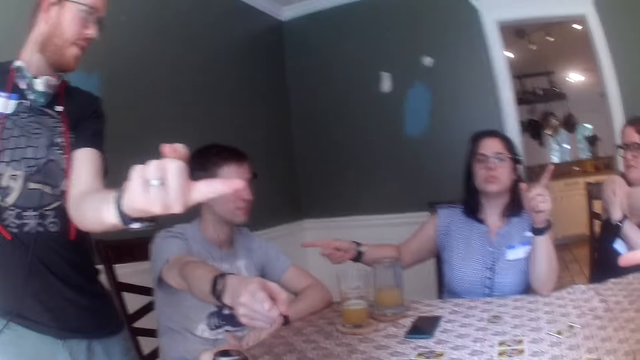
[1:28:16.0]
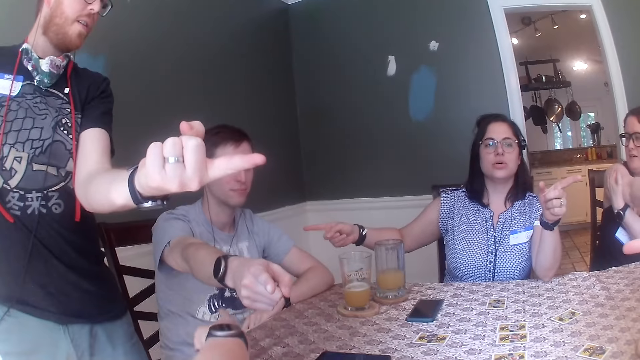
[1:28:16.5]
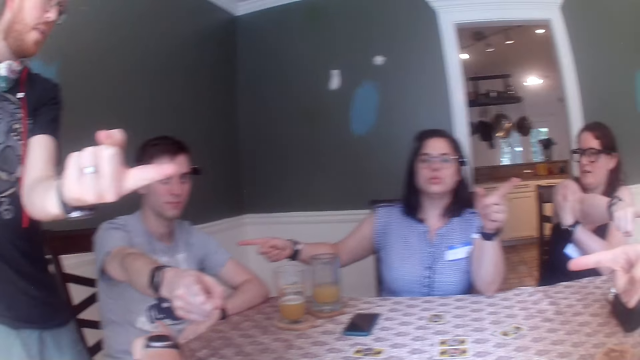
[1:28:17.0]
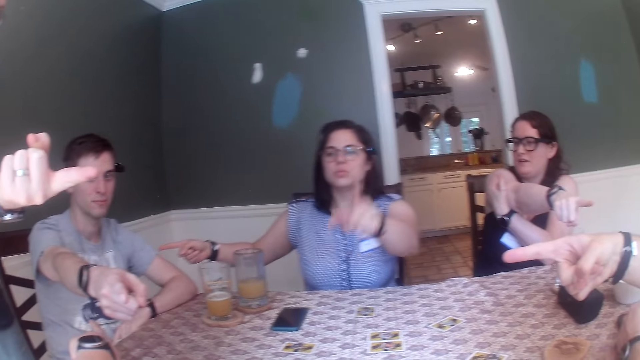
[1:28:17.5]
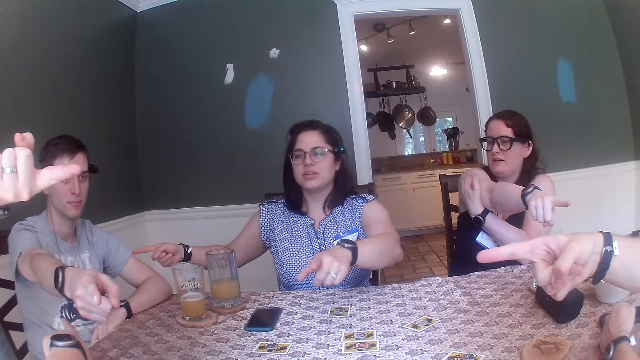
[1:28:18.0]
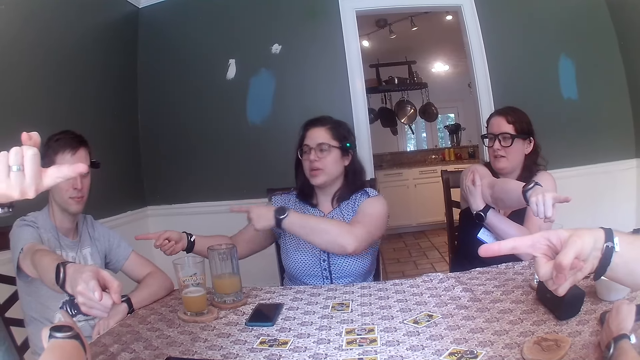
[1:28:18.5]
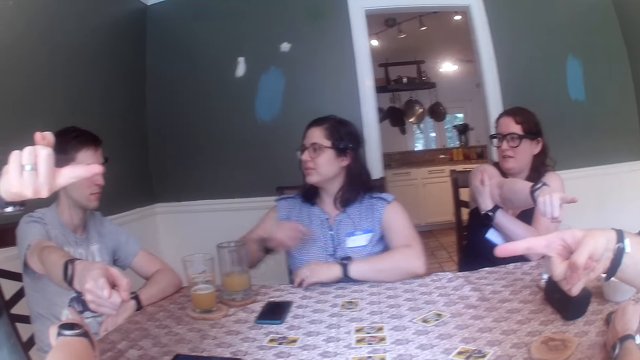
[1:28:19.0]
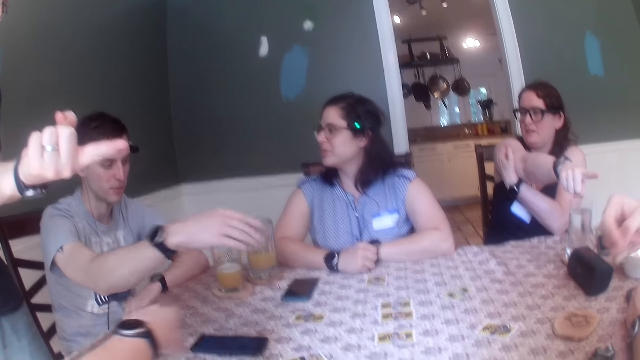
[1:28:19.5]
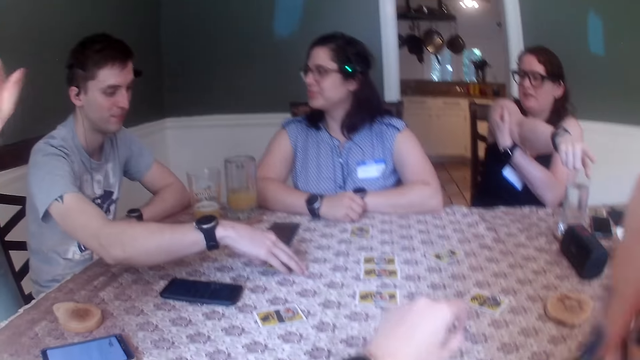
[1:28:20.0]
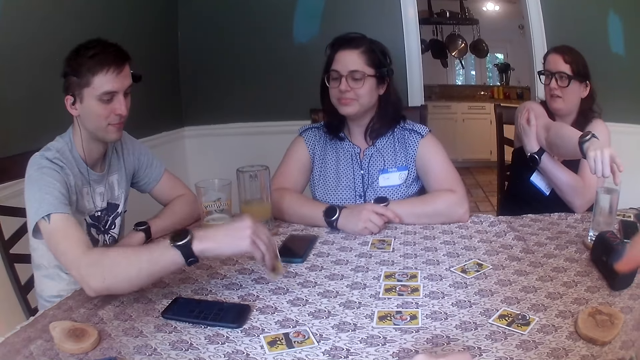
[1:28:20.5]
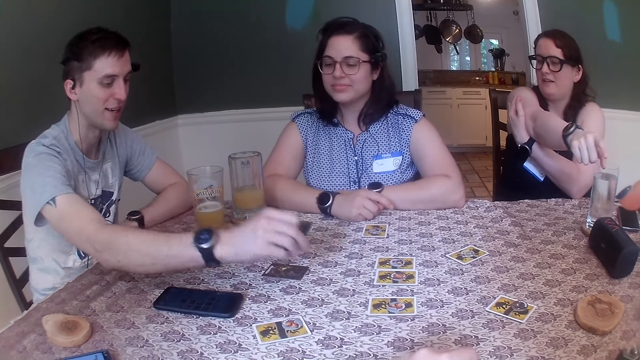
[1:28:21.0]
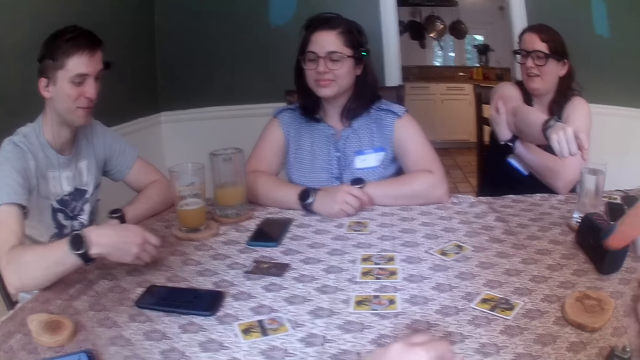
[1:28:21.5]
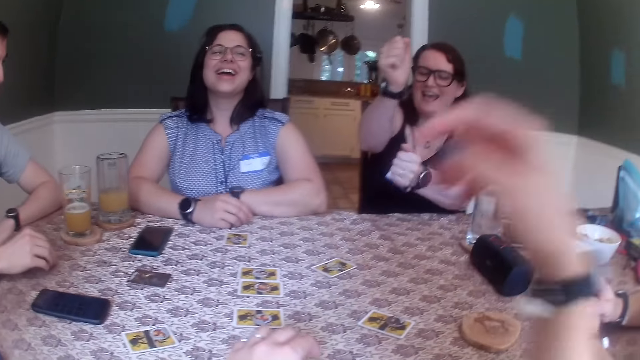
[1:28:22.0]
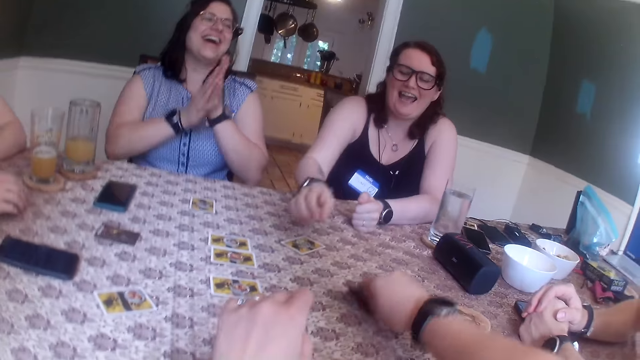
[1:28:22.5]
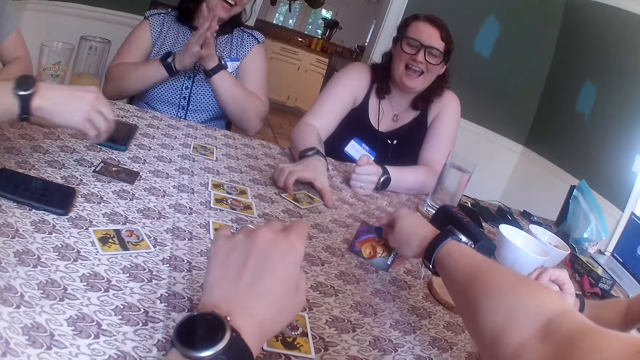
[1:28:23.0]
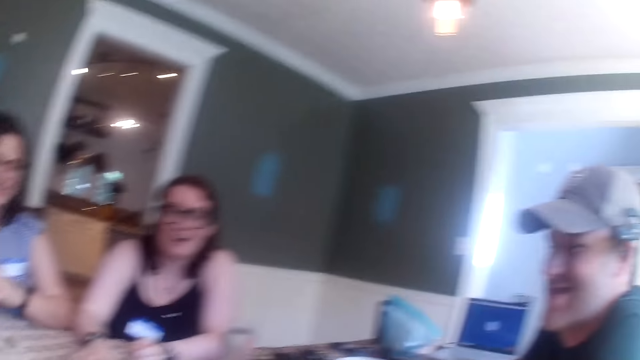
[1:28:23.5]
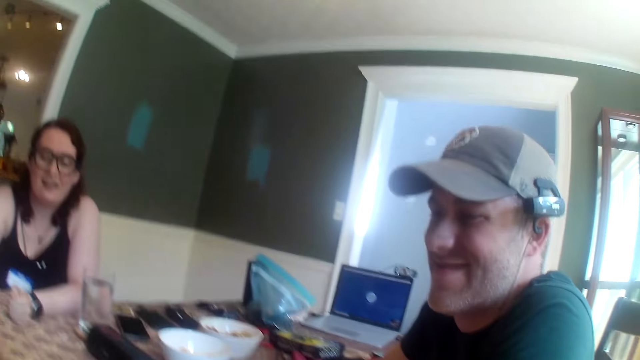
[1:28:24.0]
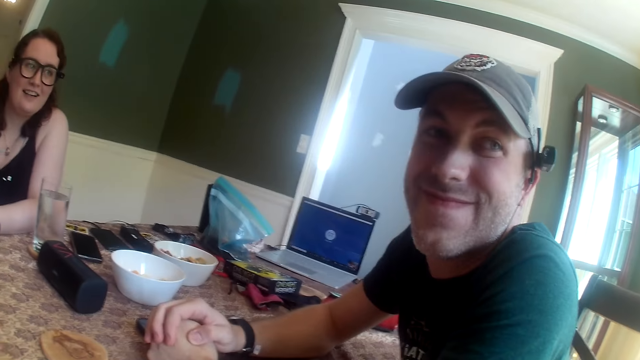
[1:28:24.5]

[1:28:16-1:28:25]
A man turns the card on the table over with his right hand. The camera wearer turns the card over on the table with her right hand. A woman claps her hands. The camera wearer looks at the card on the table.

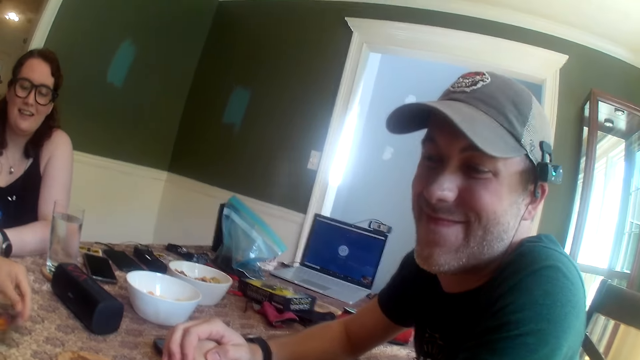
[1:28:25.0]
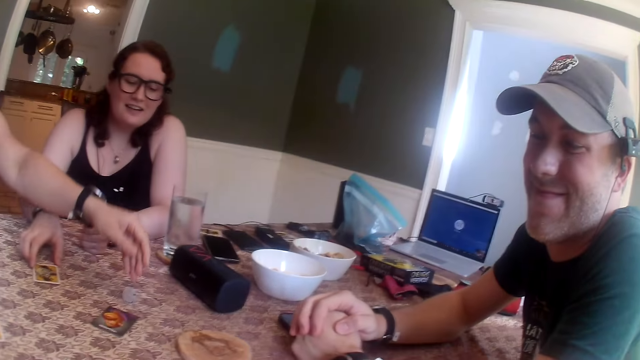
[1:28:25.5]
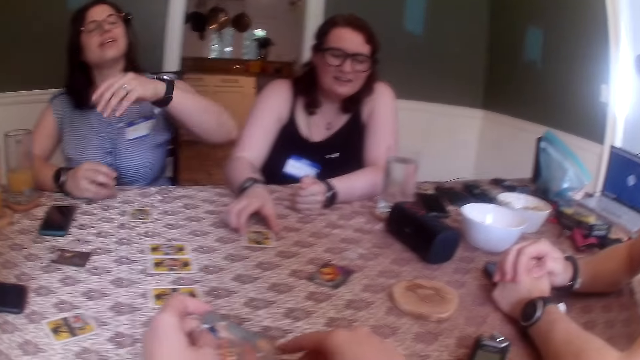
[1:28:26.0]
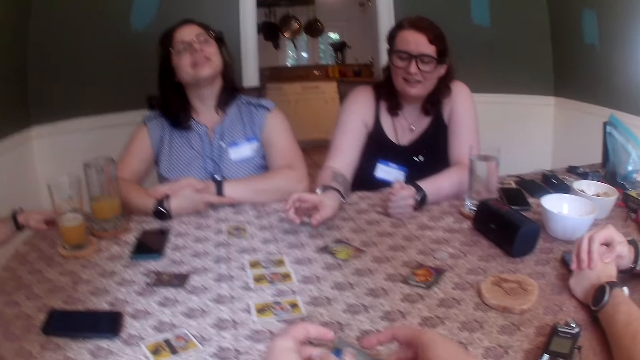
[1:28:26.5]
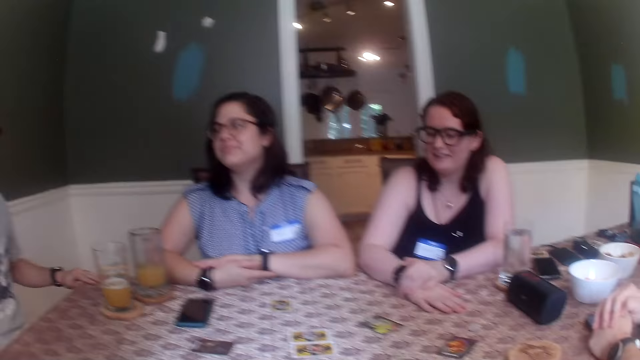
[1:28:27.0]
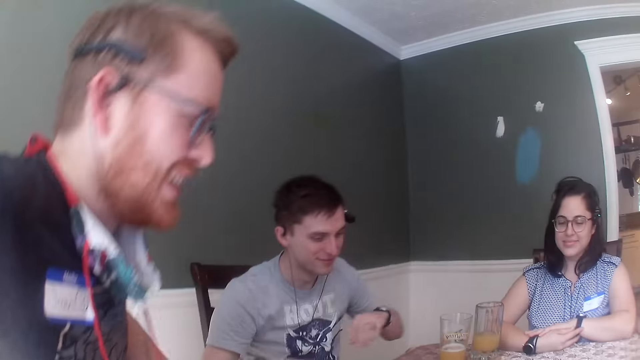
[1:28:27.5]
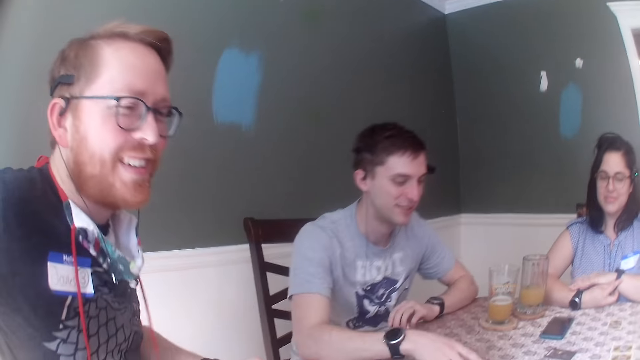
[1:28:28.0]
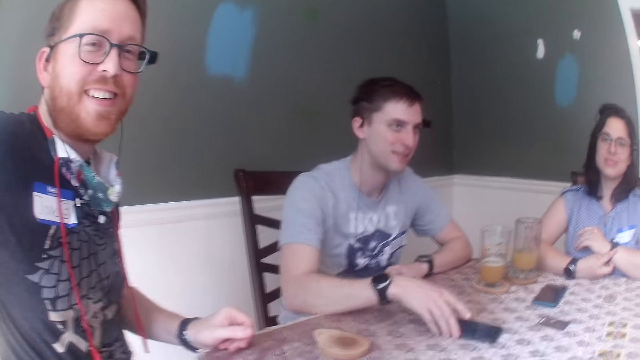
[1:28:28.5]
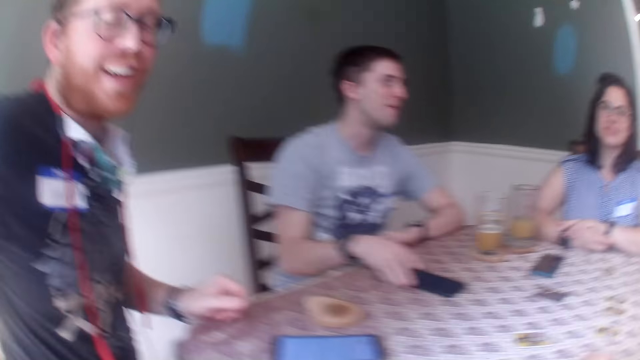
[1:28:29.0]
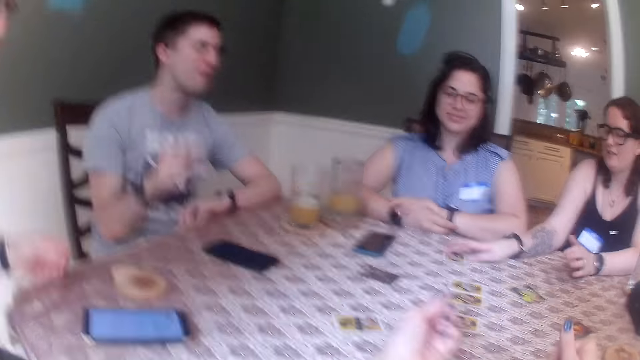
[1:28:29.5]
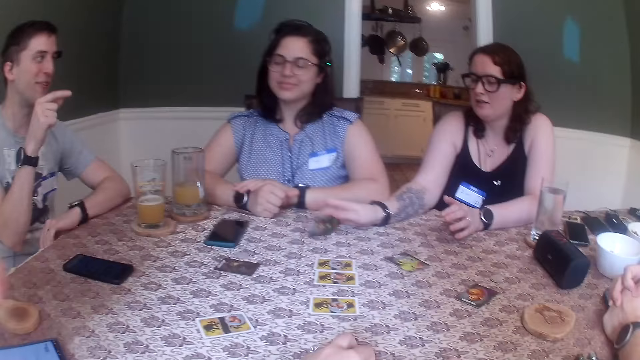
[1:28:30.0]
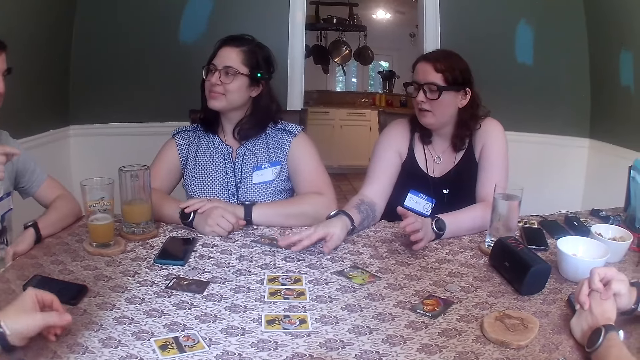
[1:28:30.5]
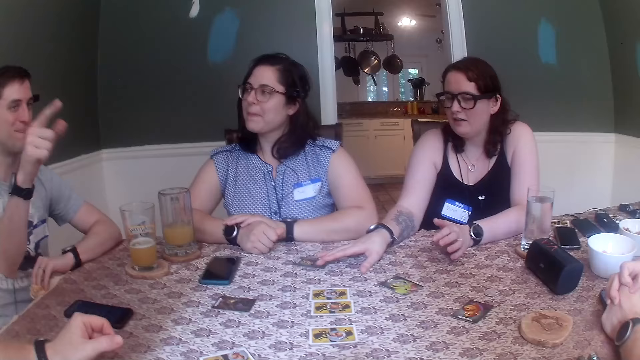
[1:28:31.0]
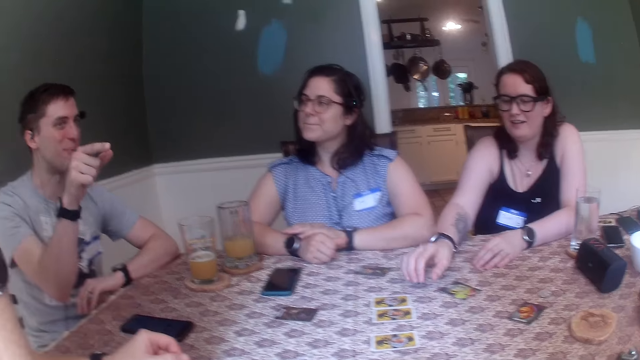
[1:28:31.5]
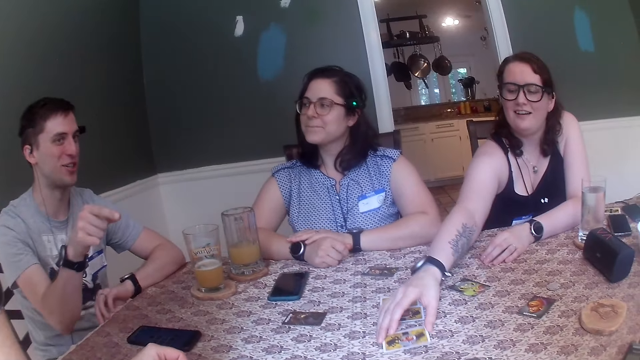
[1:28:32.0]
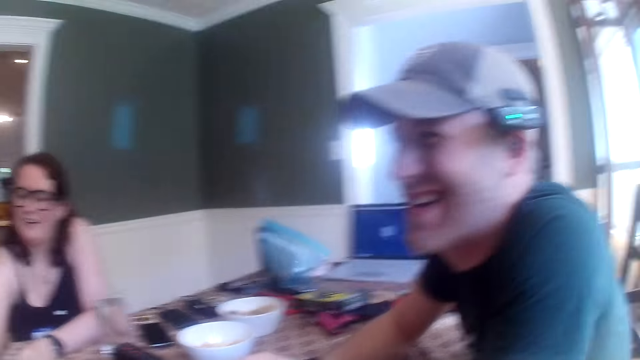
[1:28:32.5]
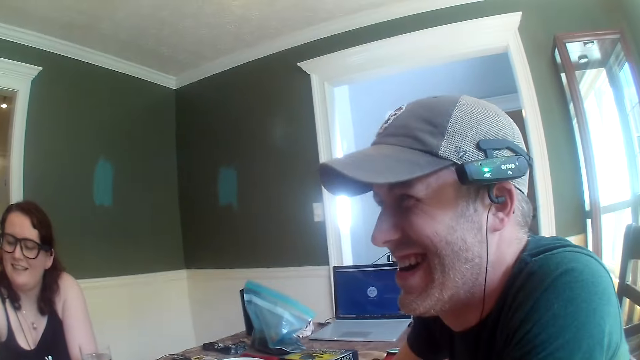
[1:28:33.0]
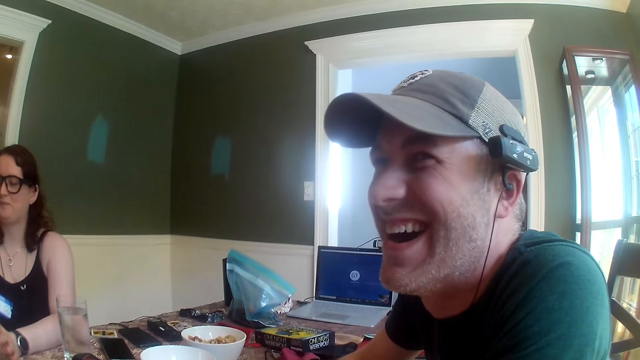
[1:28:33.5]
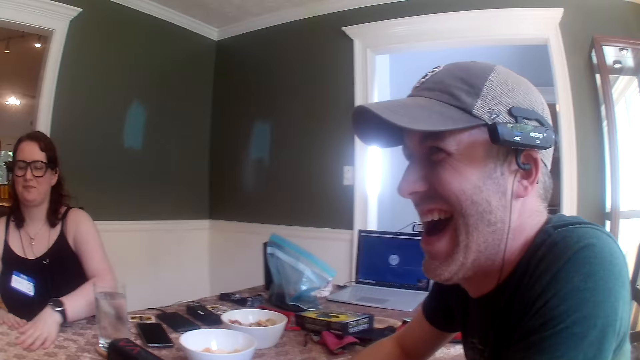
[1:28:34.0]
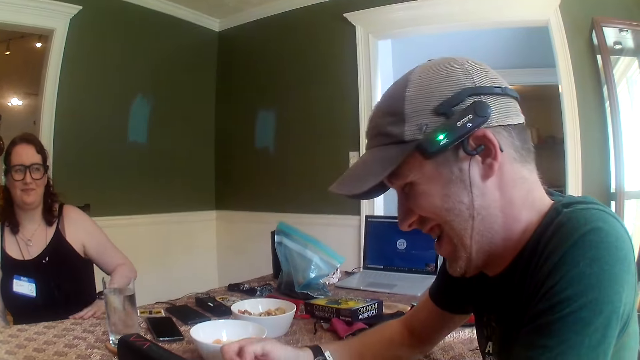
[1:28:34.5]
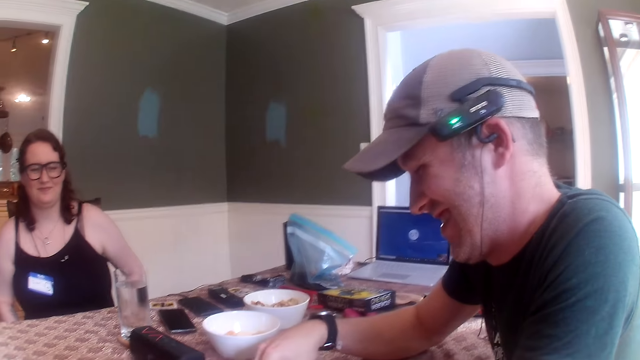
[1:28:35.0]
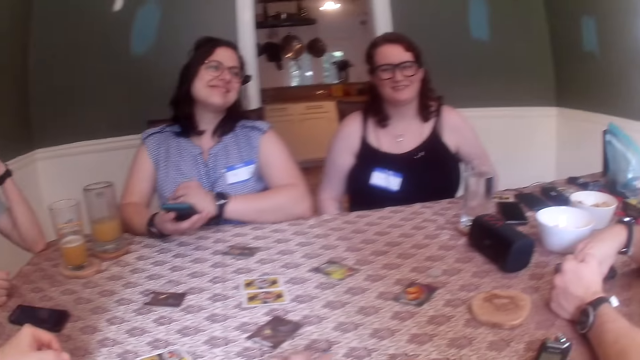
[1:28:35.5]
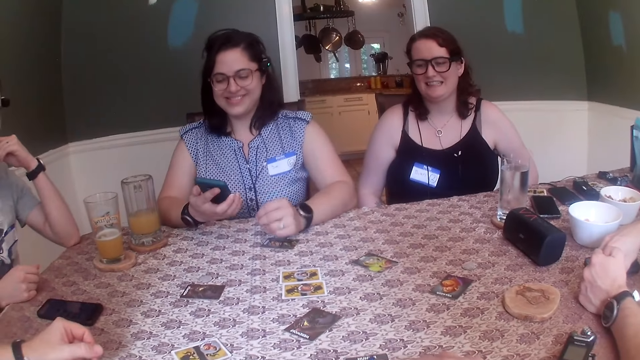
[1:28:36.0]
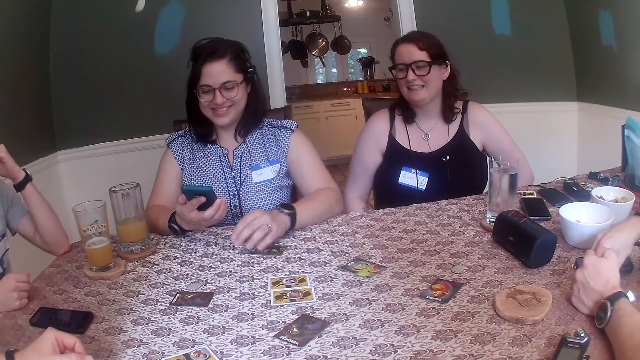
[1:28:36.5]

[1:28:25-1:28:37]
A woman drops a token on the table with her right hand. Another woman turns the card over on the table with her right hand. The camera wearer holds the cards in her hand. She looks around. A man shifts the phone on the table with his right hand. The other woman turns the card over on the table with her right hand. She shifts the card on the table with her right hand and turns the card over on the table with her right hand.
